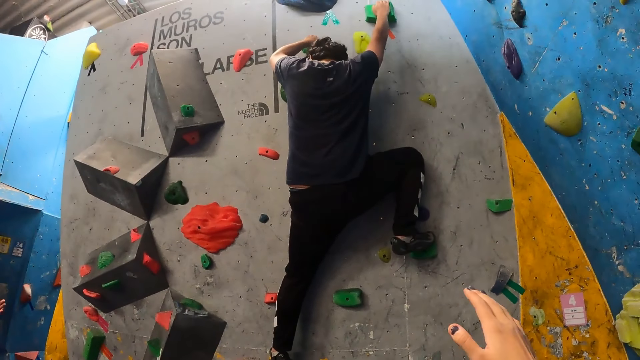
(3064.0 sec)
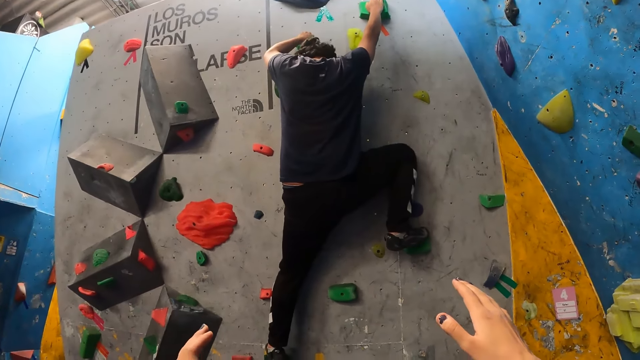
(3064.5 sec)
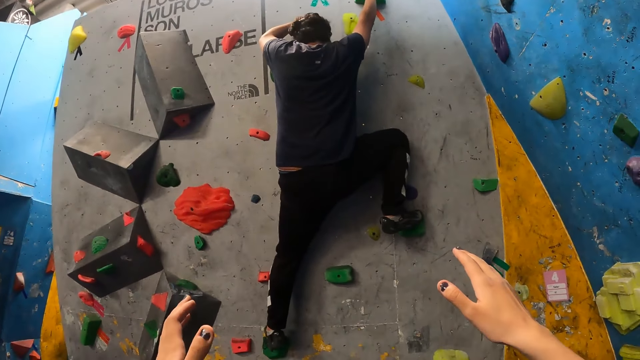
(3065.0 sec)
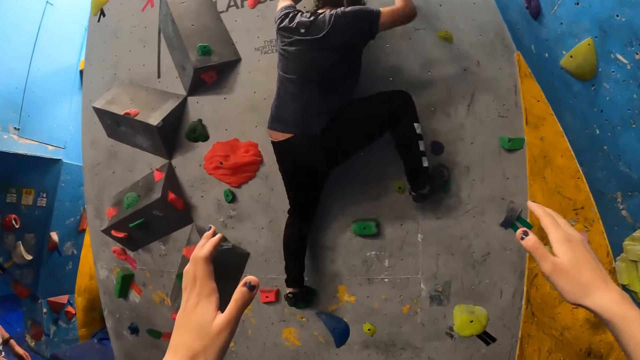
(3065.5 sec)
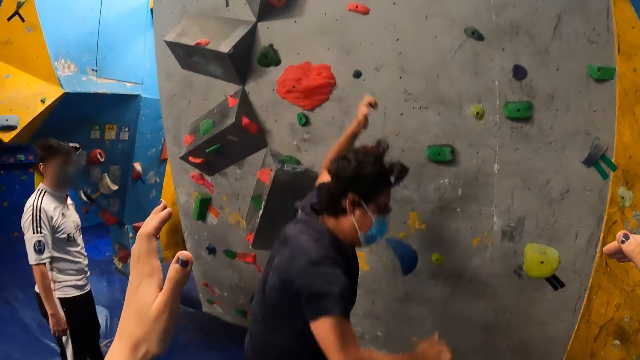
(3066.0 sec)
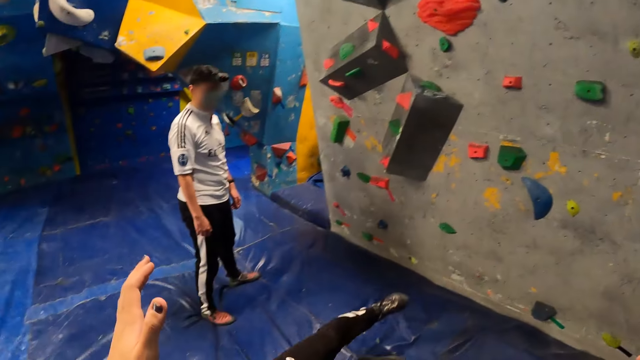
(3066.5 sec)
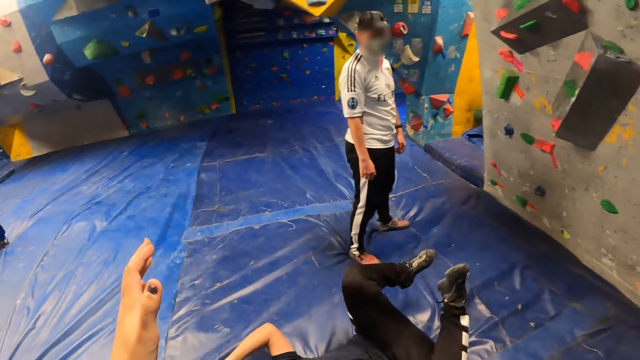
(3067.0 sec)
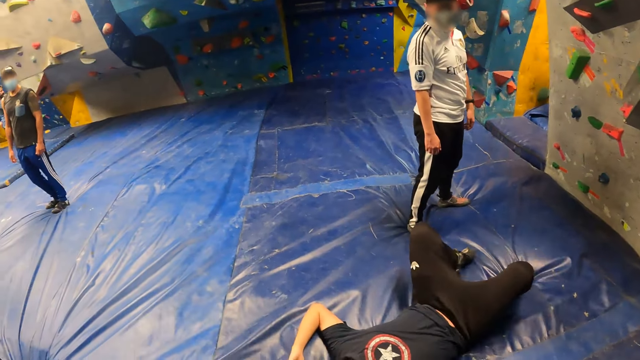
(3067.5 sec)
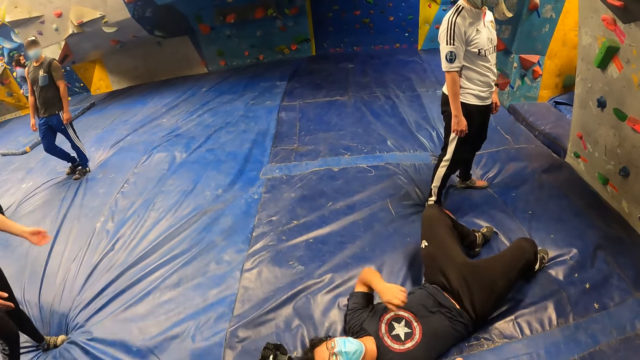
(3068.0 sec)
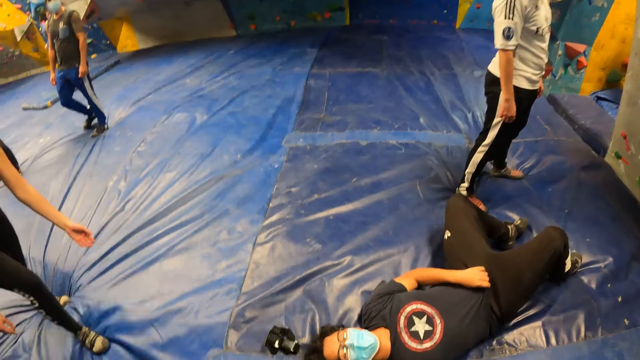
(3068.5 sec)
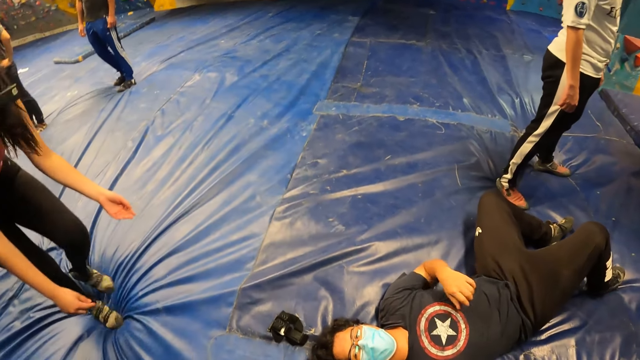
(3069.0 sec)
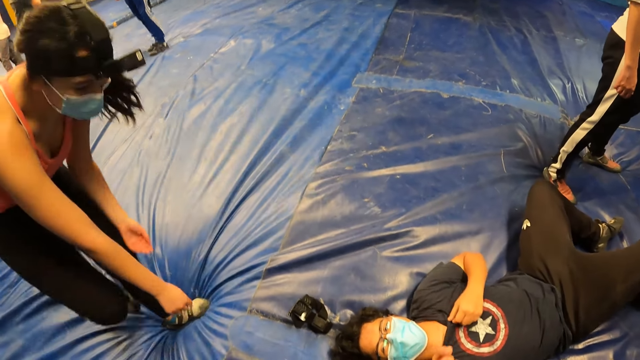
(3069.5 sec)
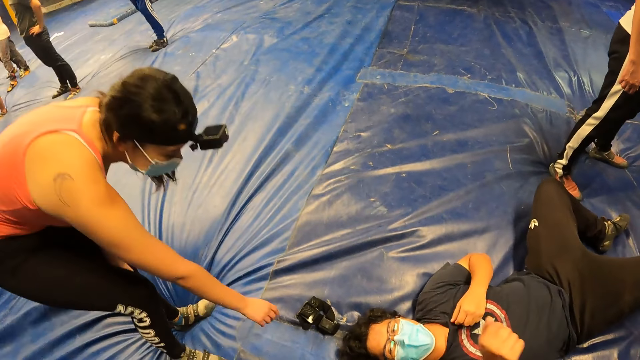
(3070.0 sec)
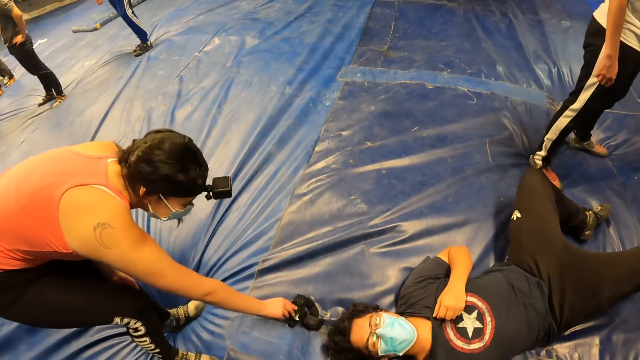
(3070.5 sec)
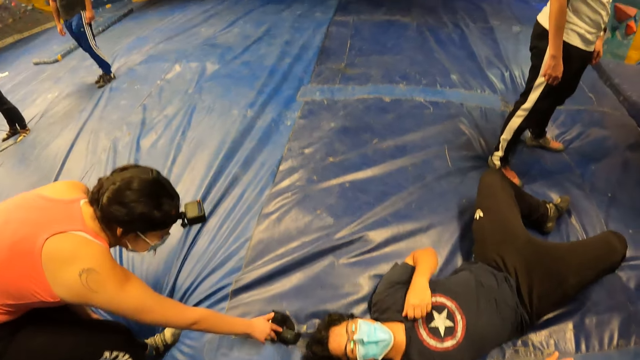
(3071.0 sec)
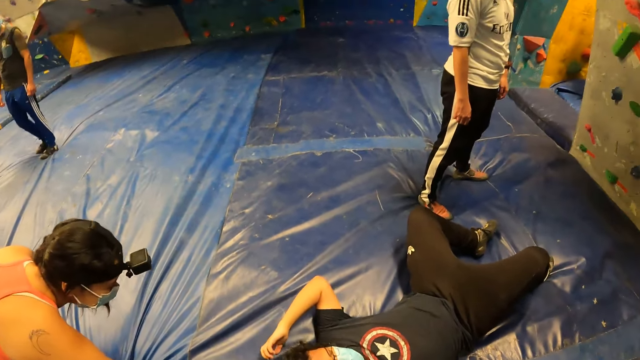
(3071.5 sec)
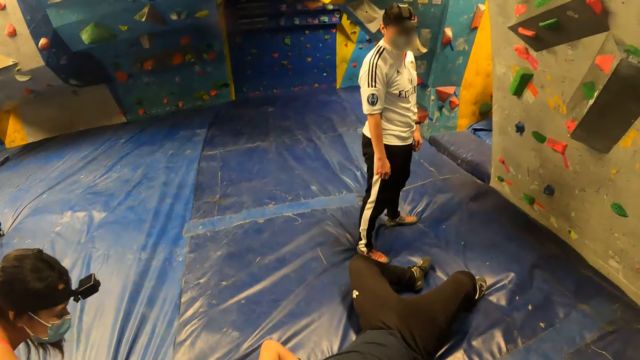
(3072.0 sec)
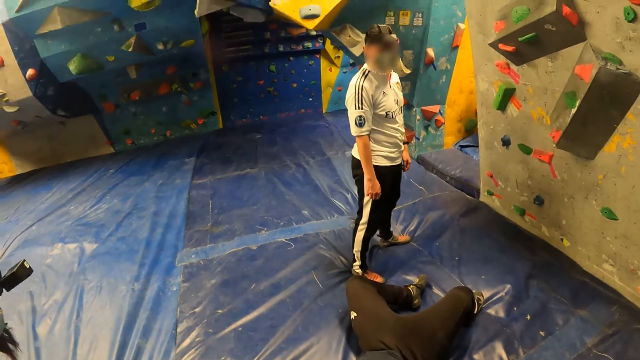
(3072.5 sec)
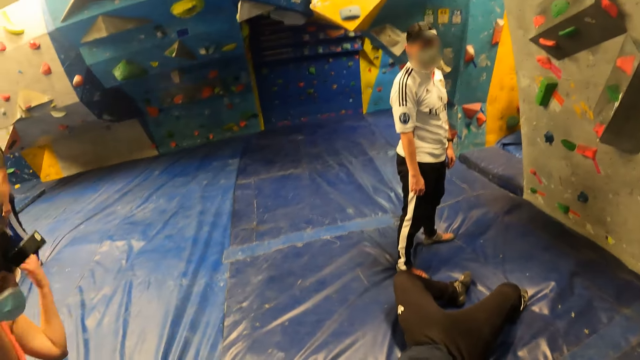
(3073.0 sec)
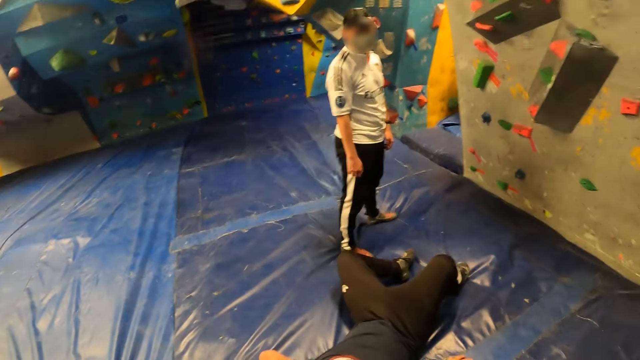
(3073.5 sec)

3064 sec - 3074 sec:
The man jumps. The man falls to the crash pad from the bouldering wall. The camera wearer looks at the man. A woman picks up the head cam of the man with her right hand.

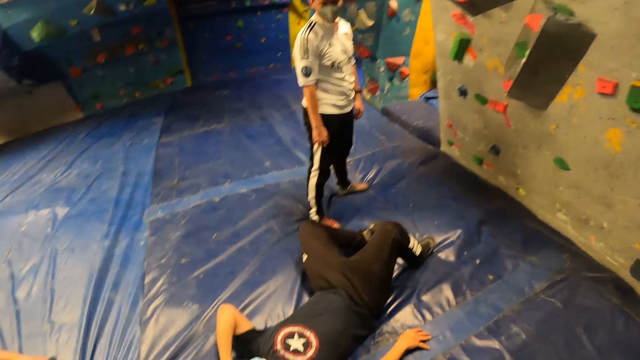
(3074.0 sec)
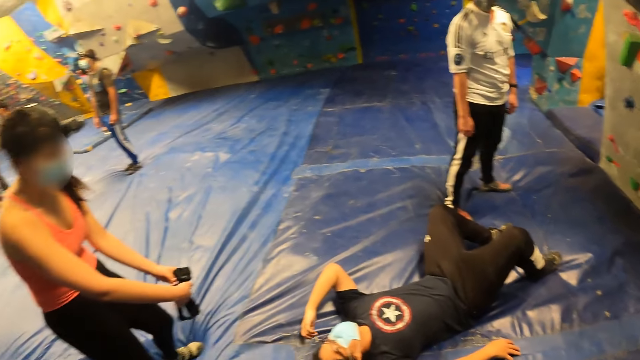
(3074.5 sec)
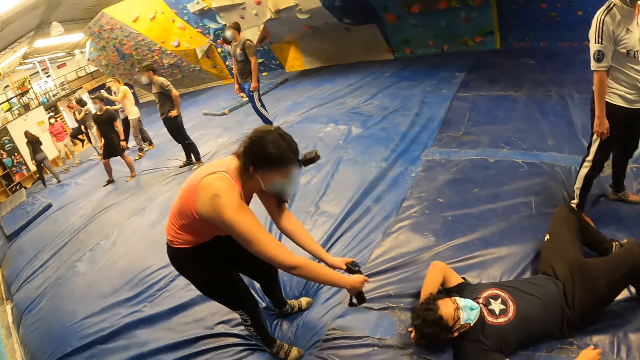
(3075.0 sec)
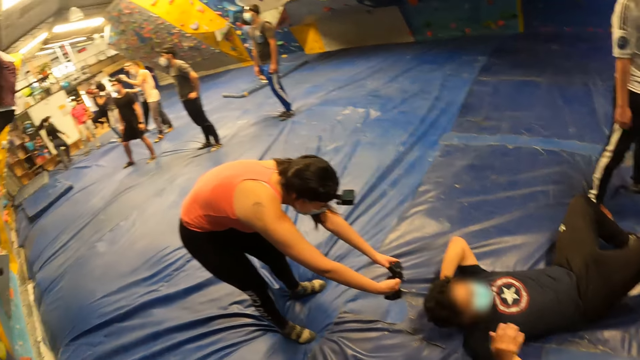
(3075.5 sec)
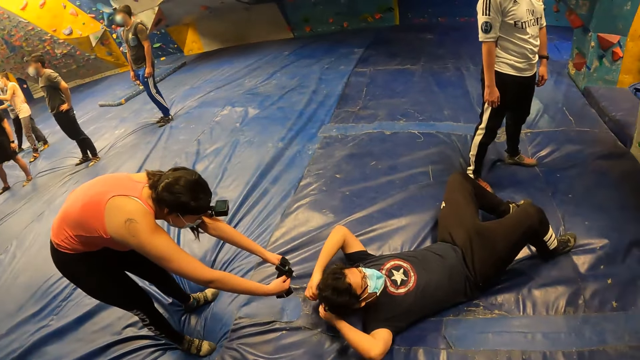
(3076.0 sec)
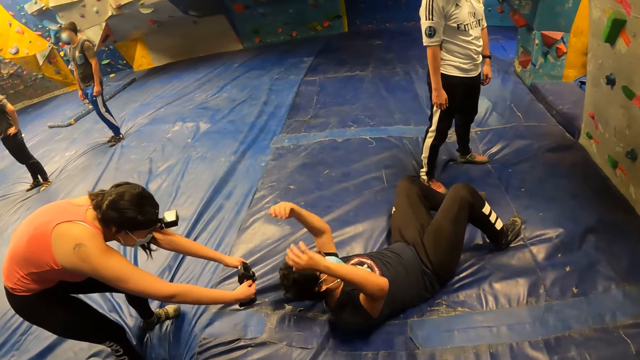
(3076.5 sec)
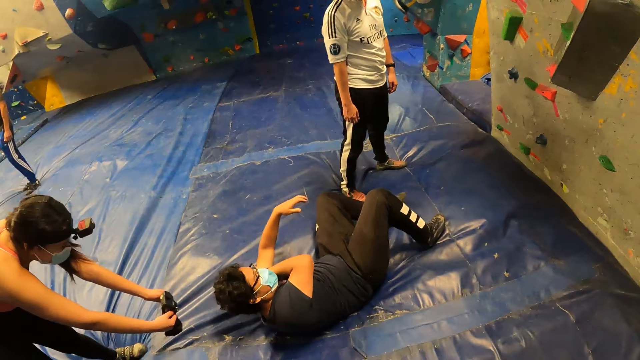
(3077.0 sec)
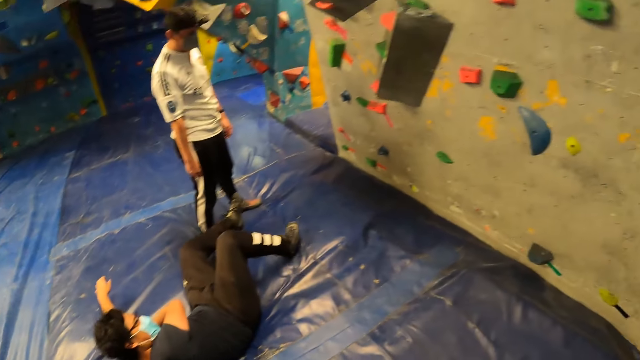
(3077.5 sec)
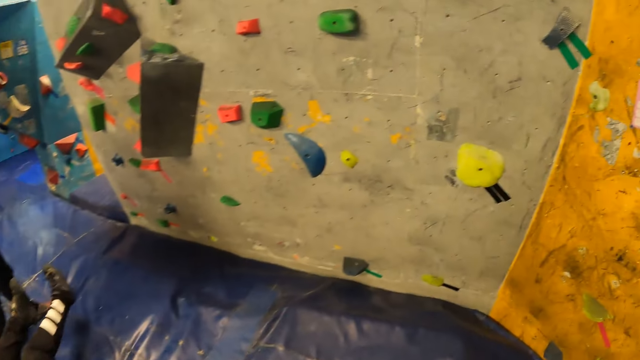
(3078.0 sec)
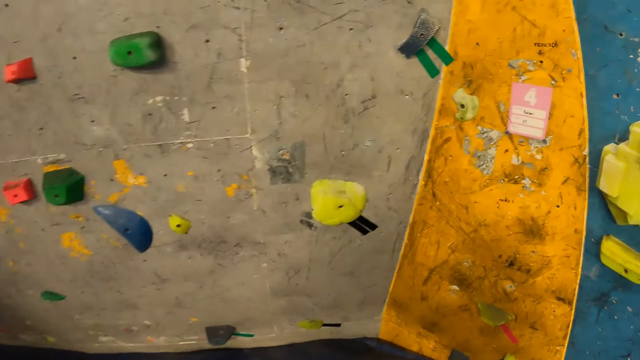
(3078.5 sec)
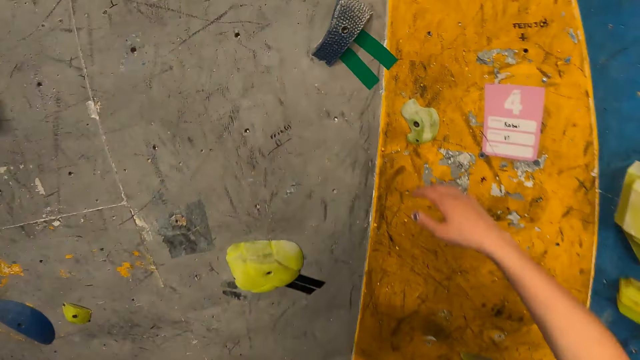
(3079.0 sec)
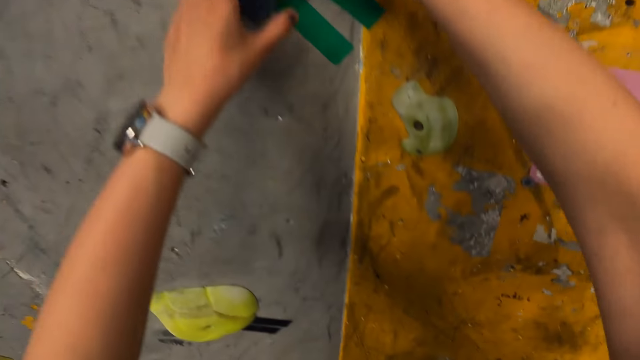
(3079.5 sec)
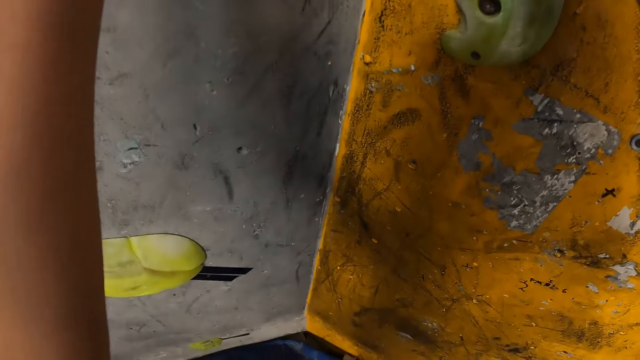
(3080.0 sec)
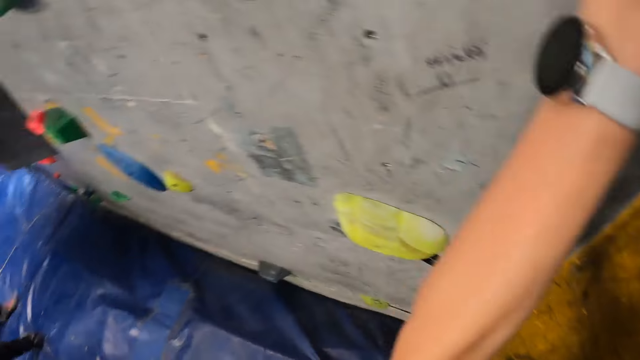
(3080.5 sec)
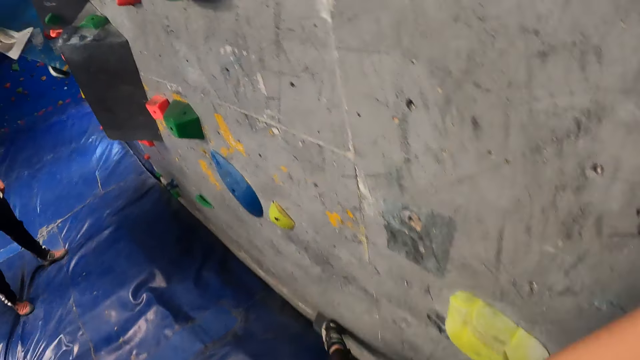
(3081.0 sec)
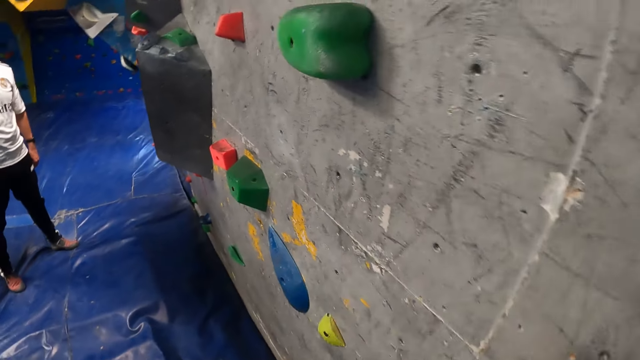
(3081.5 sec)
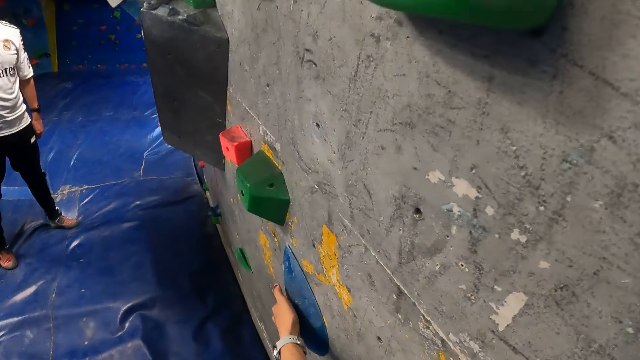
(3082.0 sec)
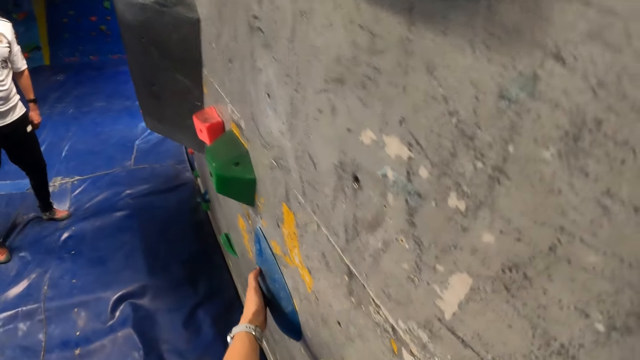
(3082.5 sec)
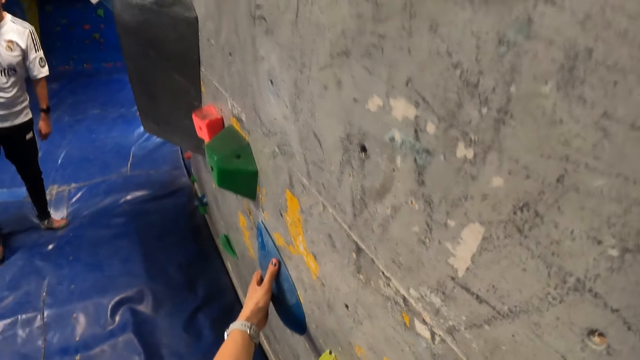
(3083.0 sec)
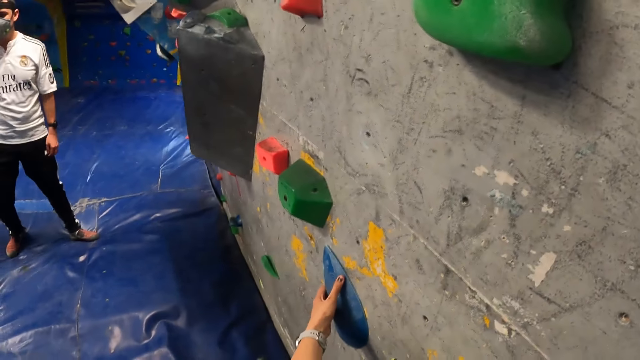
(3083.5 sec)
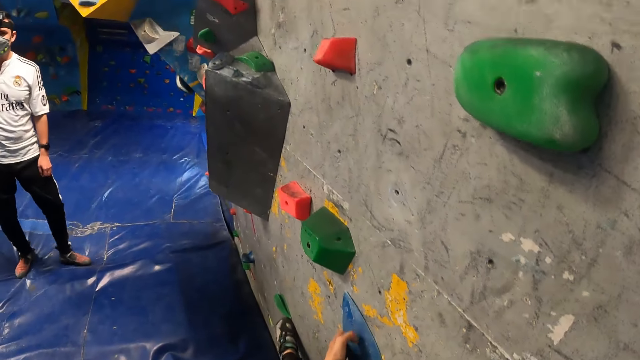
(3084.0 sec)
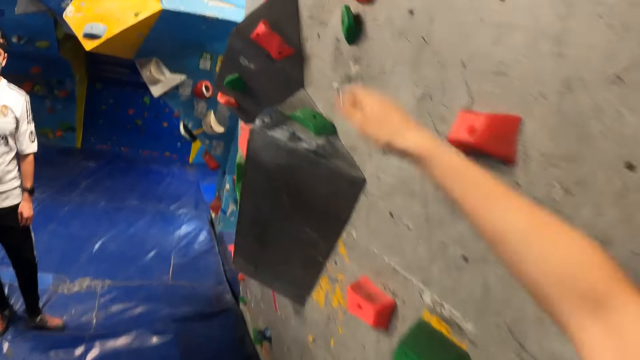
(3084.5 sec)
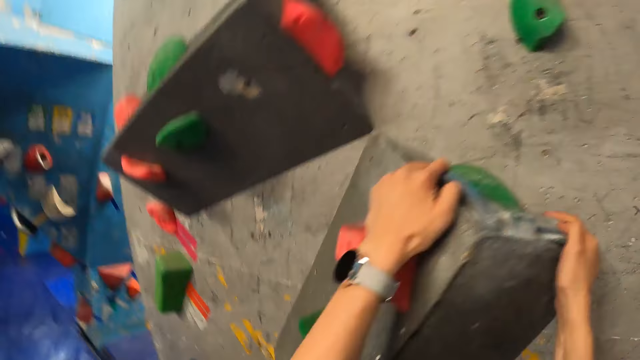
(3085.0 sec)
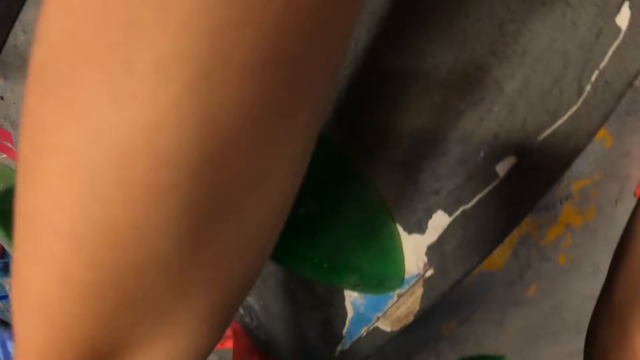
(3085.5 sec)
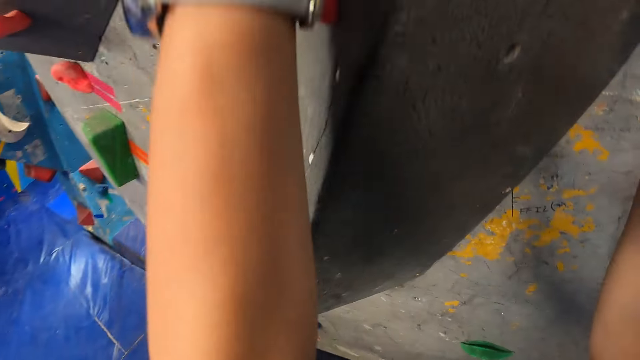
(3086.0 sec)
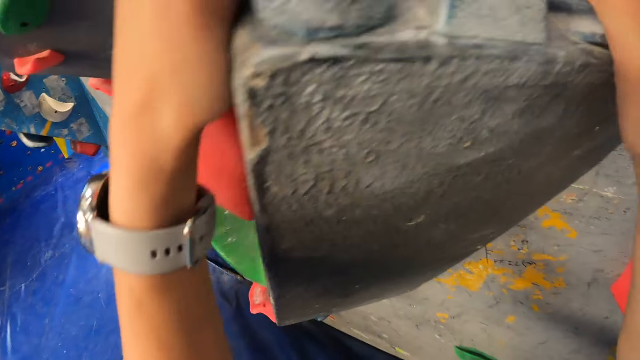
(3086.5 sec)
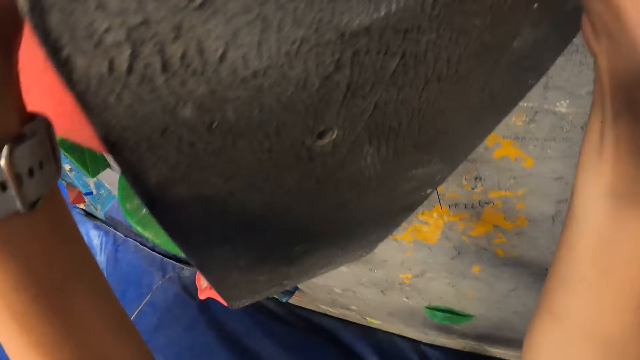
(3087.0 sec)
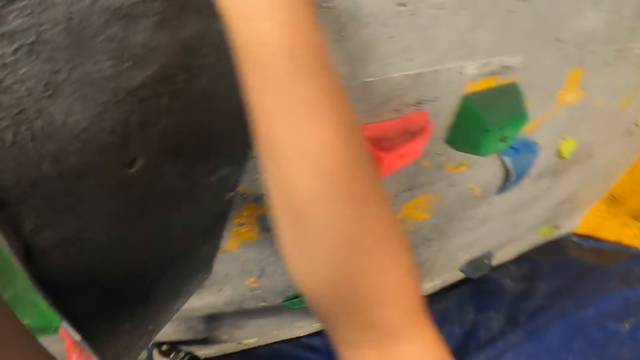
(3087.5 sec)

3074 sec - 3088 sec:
The woman holds the head cam with both hands. The camera wearer looks around. She walks to the bouldering wall. She holds the green climbing hold with both hands. She holds the blue climbing hold with her left hand. She climbs the bouldering wall with her right hand. She grips the climbing hold with both hands.
